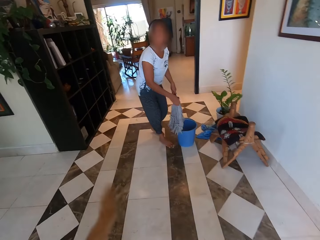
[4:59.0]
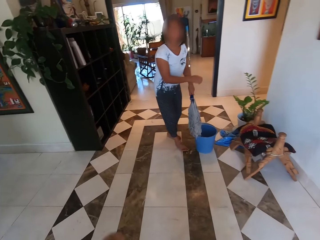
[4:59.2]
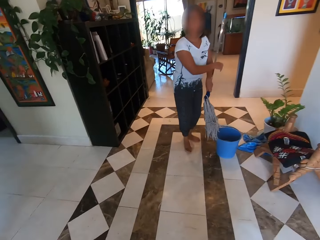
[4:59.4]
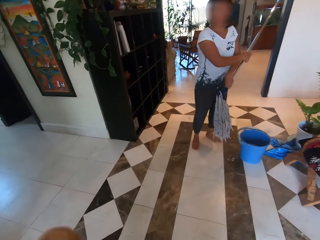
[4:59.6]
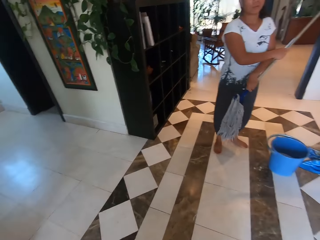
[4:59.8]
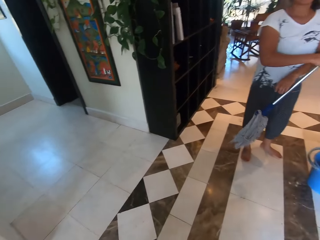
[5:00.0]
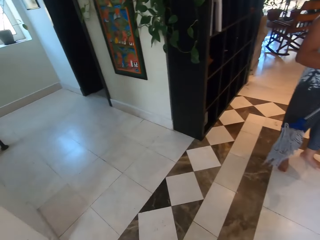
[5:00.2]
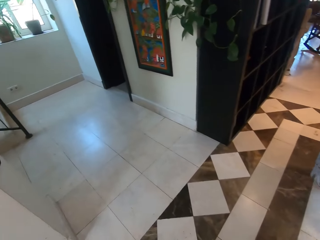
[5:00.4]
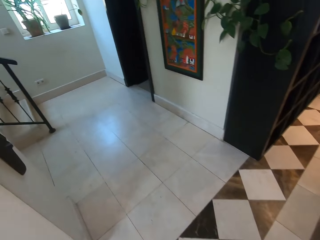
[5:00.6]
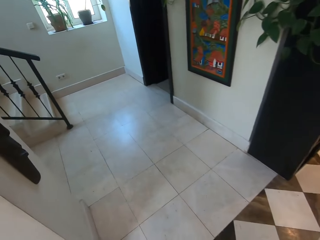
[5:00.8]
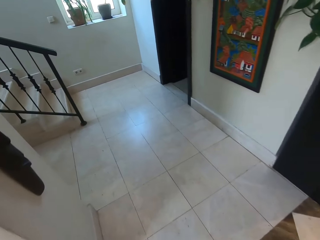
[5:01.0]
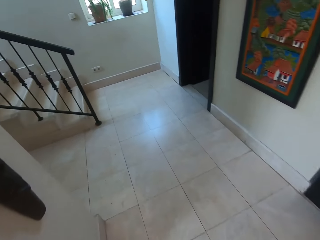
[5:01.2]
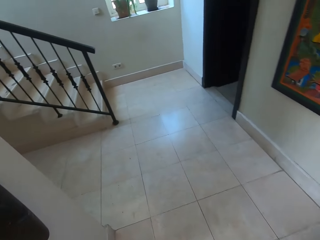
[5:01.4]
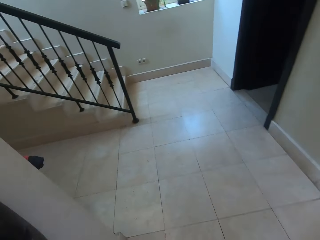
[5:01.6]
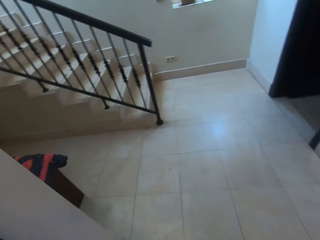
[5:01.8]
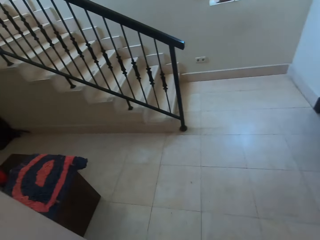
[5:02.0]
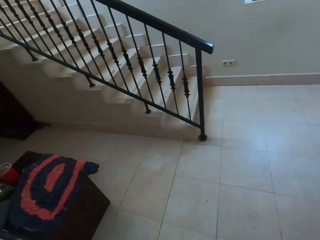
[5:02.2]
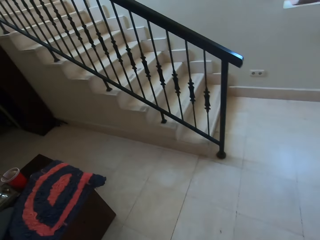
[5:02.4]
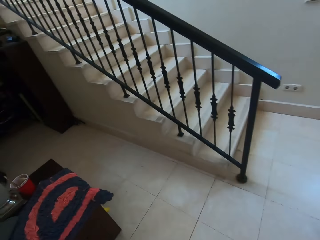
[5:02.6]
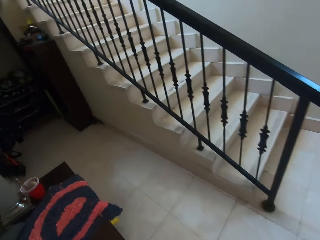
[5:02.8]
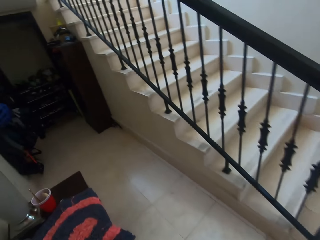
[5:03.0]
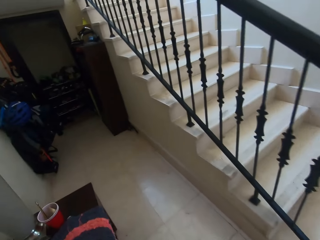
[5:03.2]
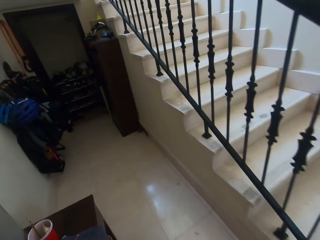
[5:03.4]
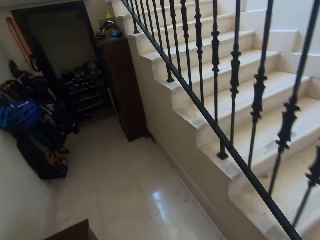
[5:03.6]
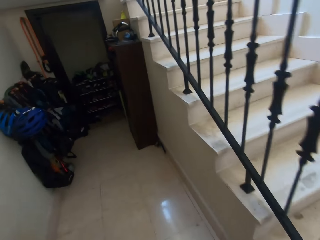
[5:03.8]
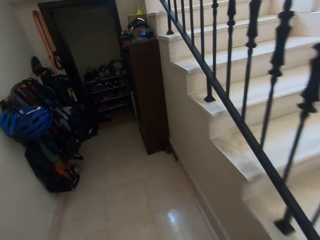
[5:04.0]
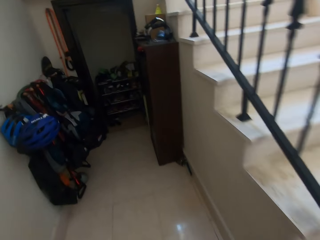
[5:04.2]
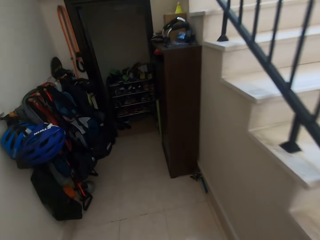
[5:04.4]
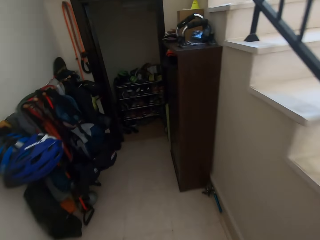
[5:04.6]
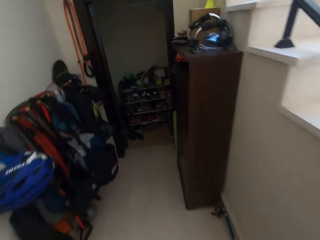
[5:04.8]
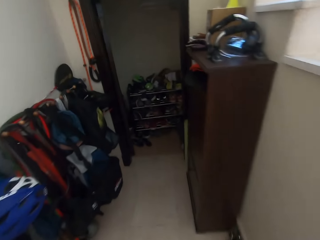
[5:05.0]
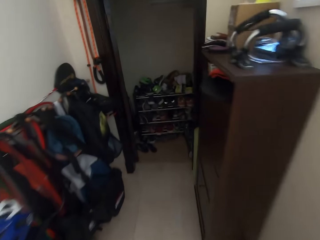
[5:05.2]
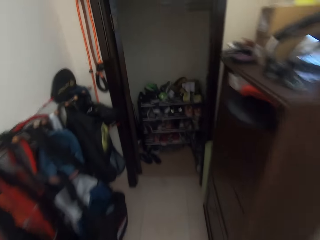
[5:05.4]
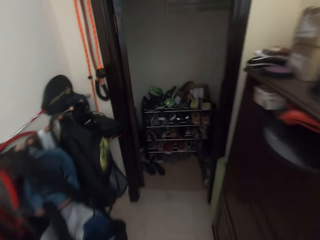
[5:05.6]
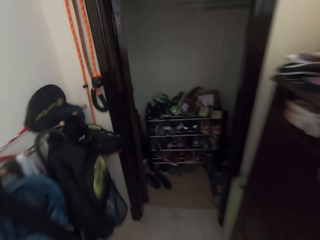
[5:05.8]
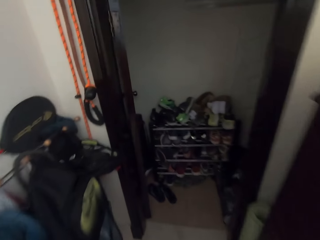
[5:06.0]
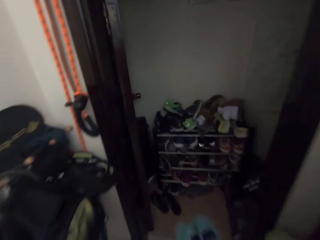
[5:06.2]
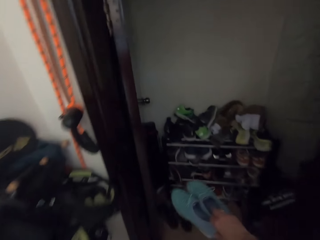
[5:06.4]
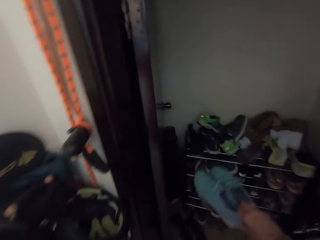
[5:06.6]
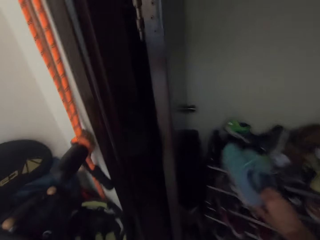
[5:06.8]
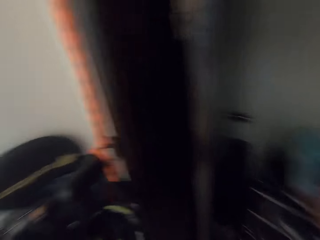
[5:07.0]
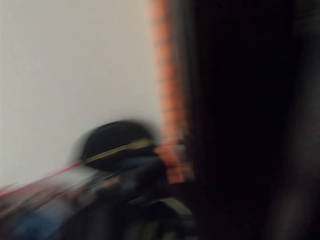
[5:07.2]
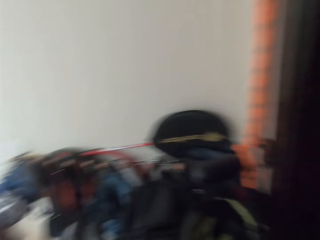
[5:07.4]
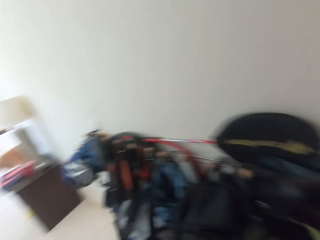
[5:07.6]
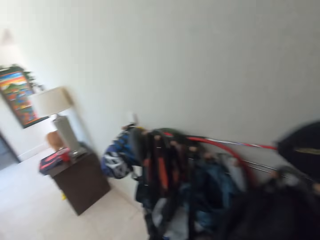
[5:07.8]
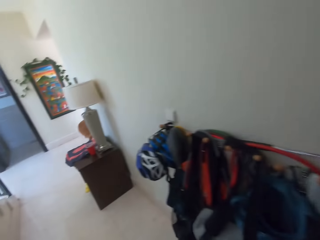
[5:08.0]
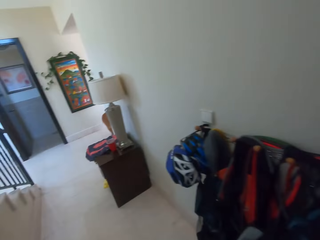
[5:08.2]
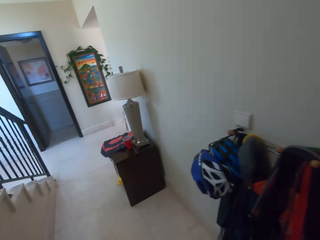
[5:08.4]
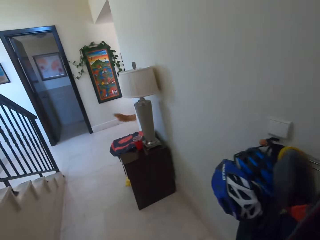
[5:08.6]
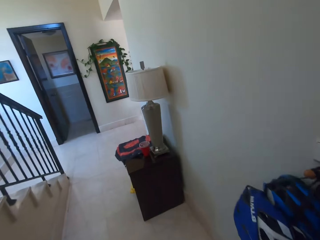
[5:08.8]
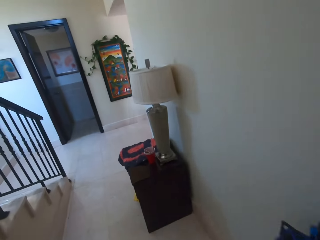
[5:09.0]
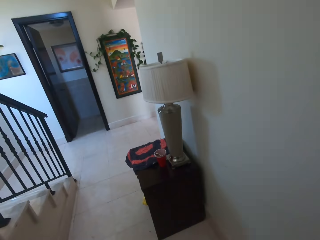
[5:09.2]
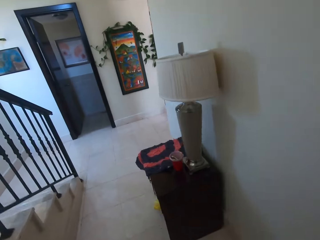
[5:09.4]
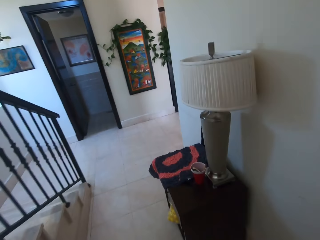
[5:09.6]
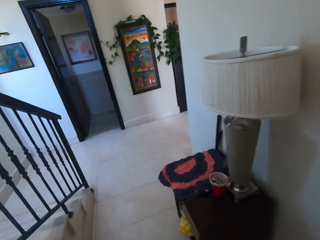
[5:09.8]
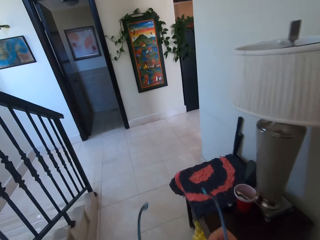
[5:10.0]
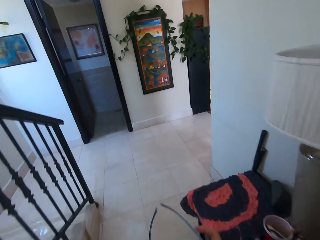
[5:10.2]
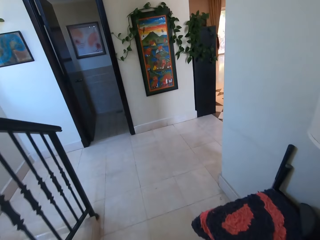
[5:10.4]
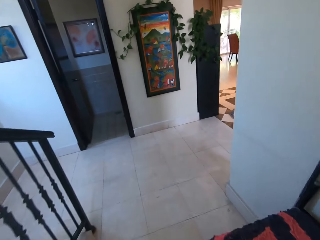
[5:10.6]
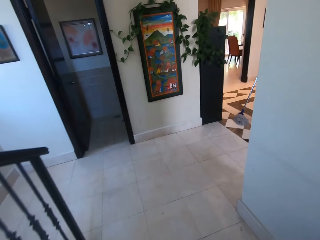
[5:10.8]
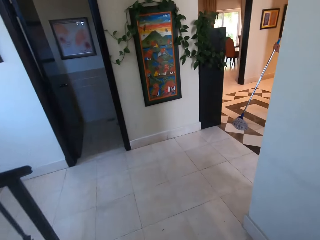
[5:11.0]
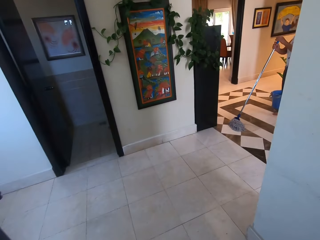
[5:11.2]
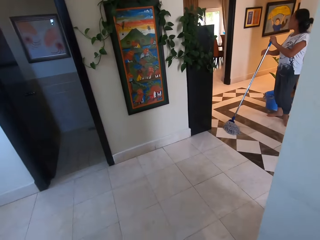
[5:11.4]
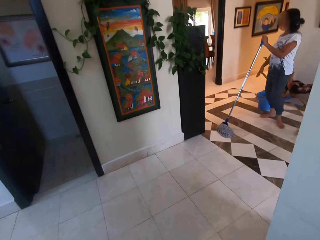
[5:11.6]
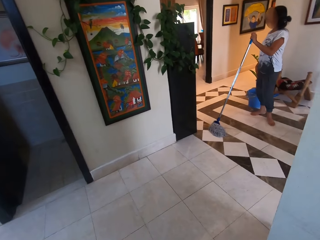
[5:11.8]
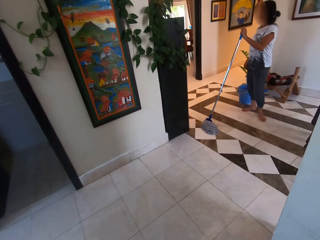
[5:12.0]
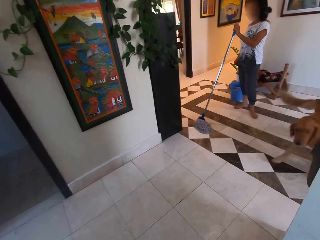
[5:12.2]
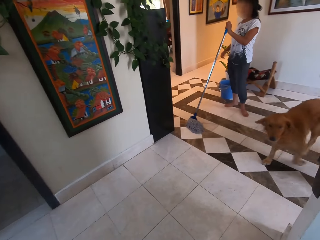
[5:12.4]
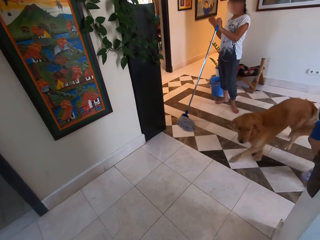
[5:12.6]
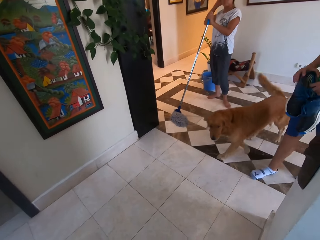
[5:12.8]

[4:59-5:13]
The camera wearer walks around the room. They place the shoes in the shoe wardrobe. They walk back. They walk around the room.

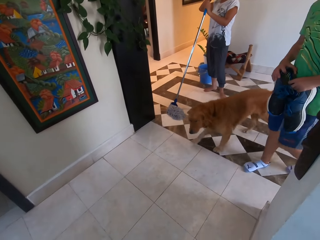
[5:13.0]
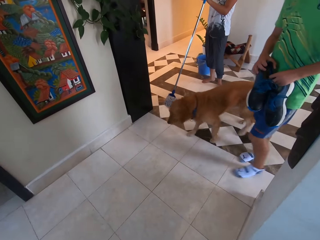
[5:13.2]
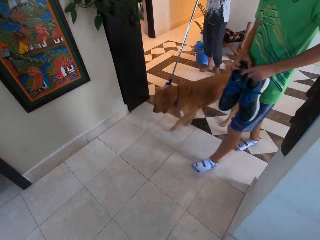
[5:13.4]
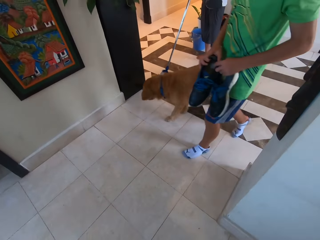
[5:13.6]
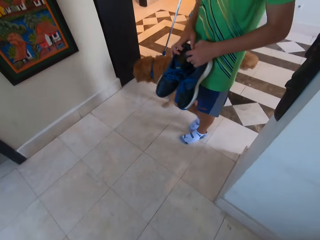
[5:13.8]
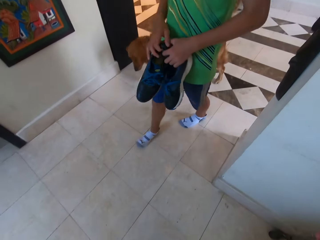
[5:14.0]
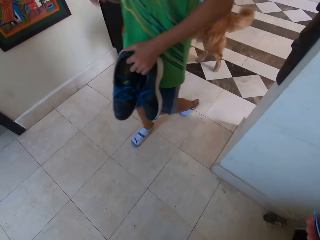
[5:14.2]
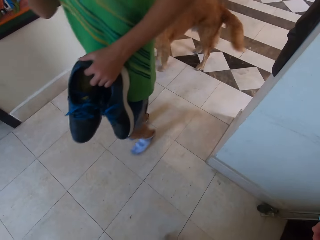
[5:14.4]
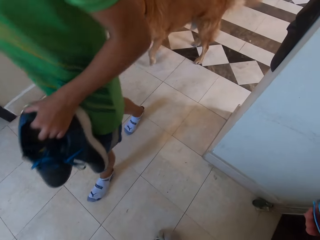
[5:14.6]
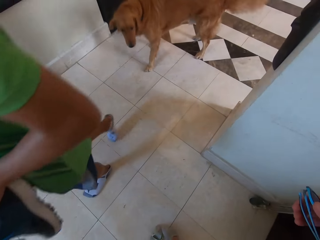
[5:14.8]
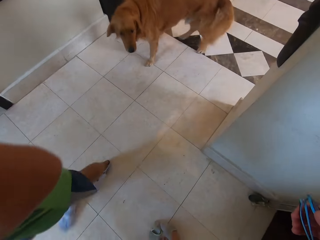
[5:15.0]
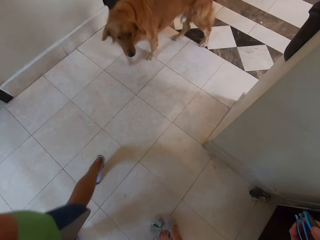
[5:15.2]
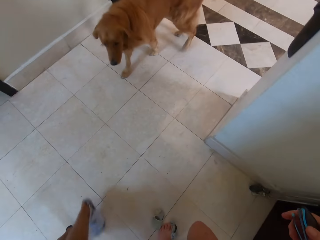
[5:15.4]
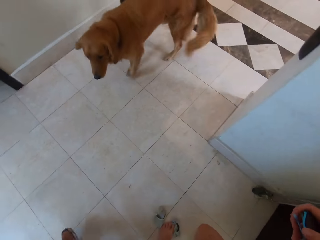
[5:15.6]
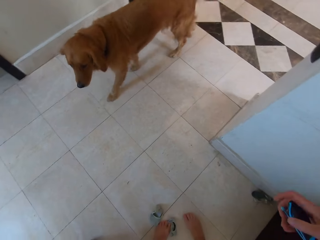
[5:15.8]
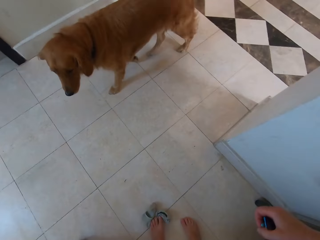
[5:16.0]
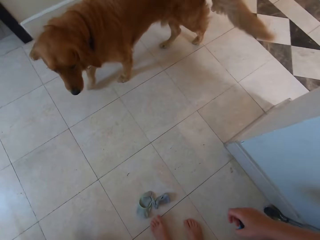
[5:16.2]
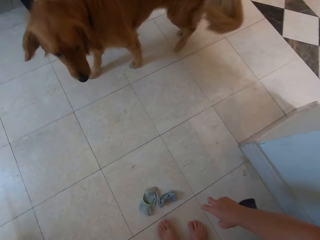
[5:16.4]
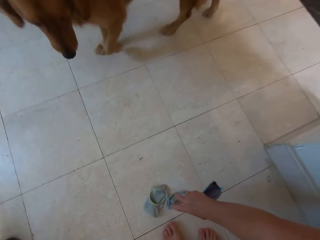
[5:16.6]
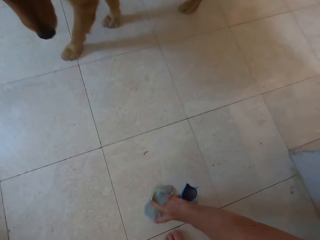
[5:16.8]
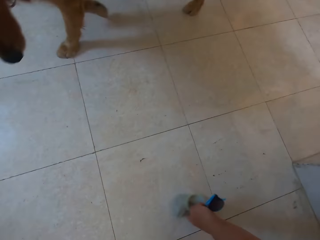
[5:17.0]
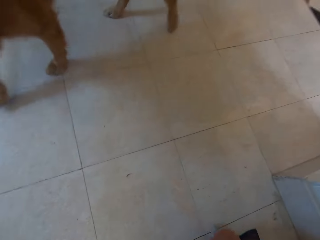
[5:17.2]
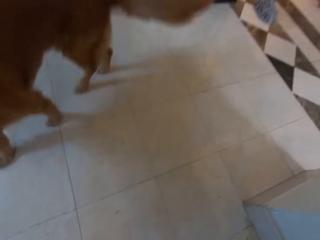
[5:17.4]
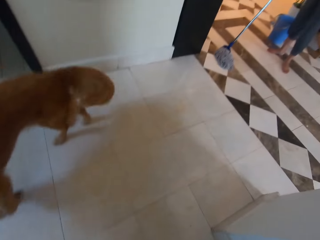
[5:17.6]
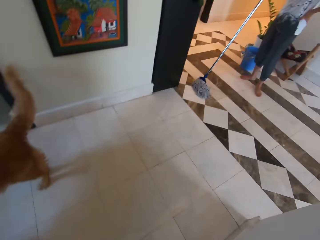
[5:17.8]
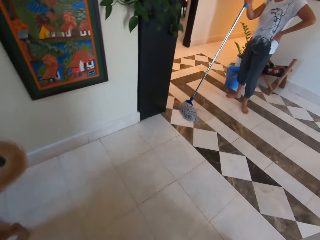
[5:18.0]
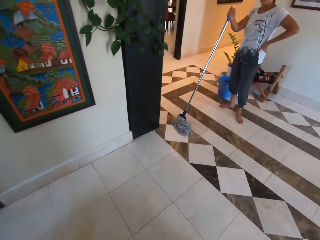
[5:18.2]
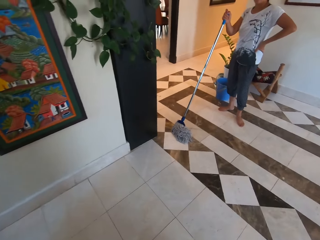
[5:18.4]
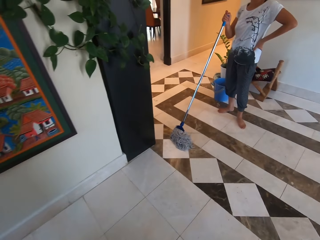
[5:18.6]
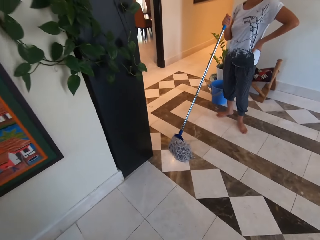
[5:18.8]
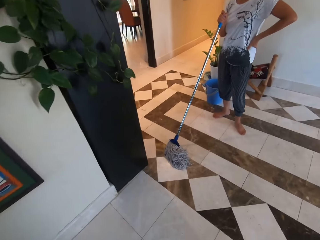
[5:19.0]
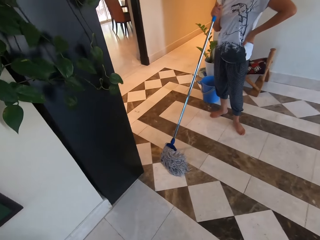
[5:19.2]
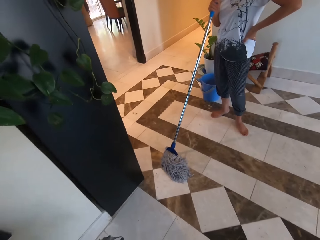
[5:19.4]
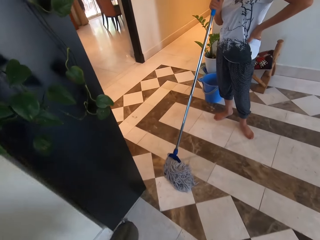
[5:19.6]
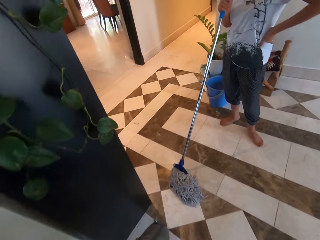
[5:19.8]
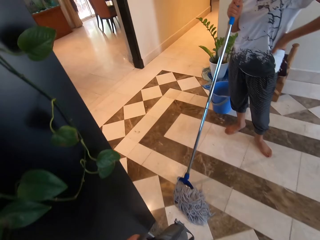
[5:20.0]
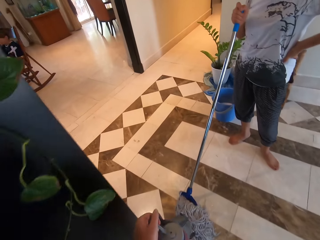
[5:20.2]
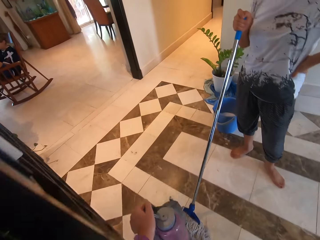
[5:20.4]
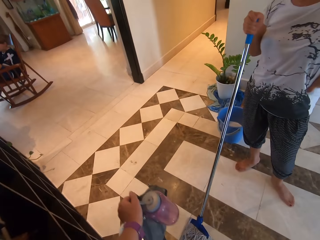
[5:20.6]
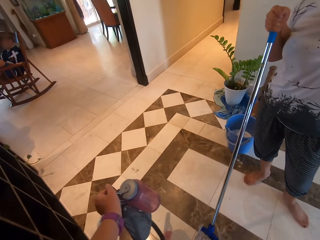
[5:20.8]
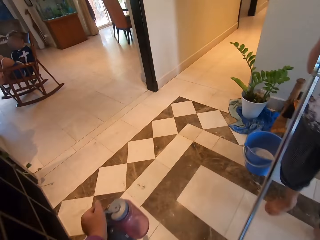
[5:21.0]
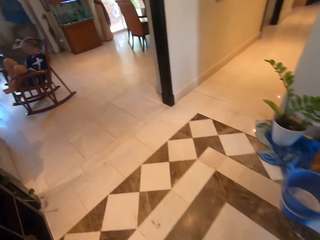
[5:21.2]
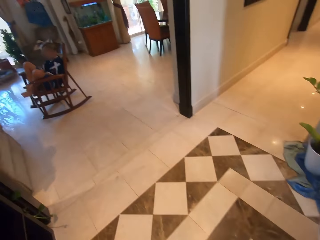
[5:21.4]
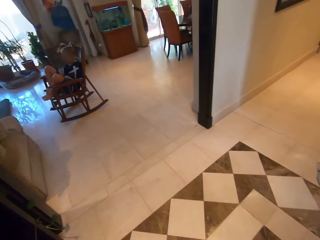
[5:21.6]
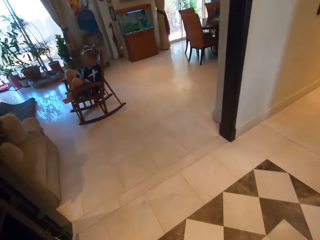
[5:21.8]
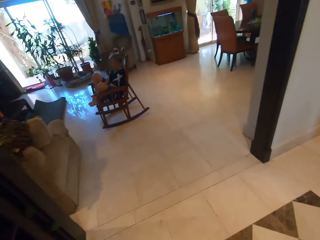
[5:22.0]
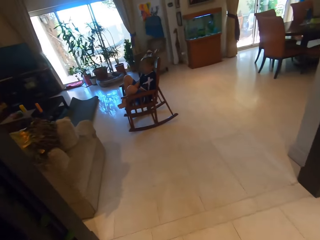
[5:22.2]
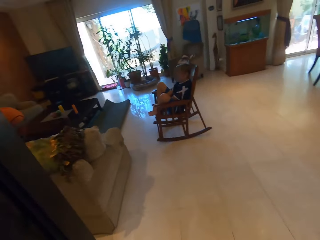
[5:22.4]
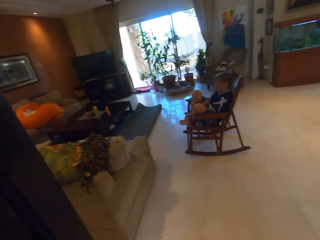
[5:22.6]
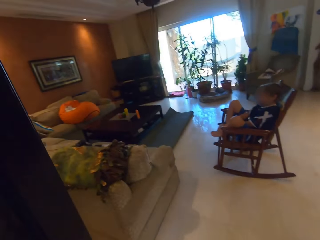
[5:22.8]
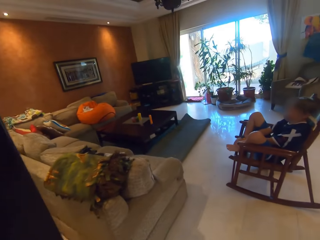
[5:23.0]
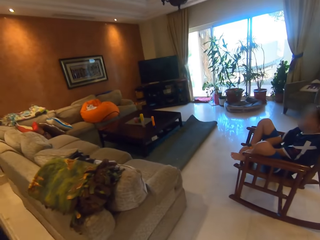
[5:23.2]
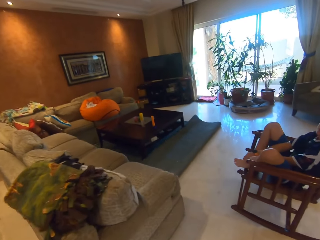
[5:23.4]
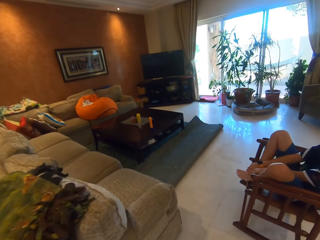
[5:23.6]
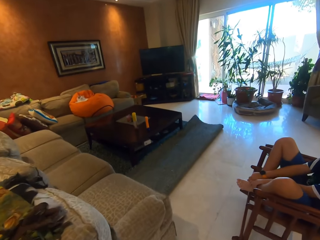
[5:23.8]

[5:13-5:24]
A man walks around the room. The camera wearer picks up the socks from the floor.
